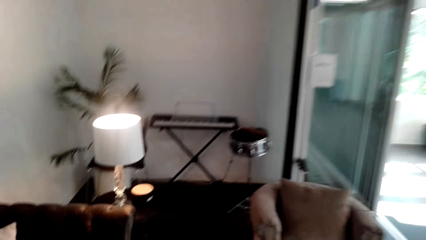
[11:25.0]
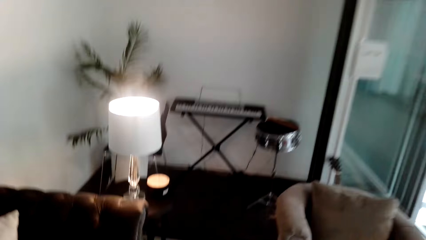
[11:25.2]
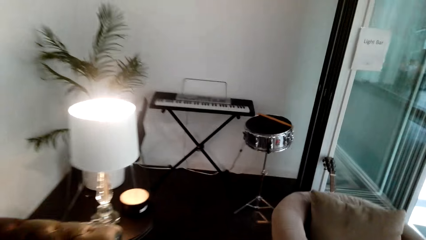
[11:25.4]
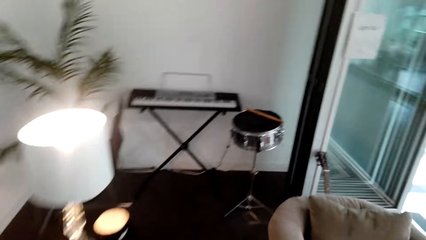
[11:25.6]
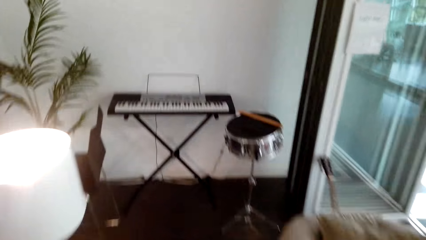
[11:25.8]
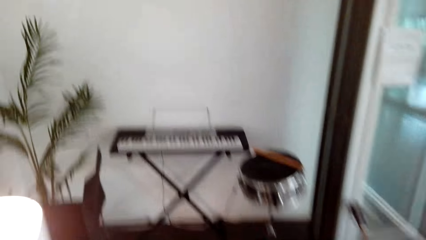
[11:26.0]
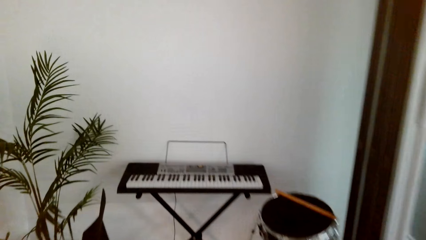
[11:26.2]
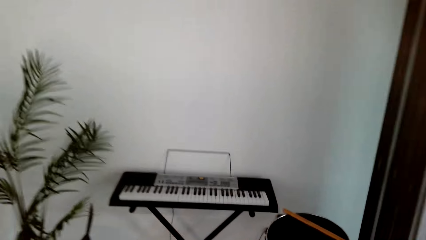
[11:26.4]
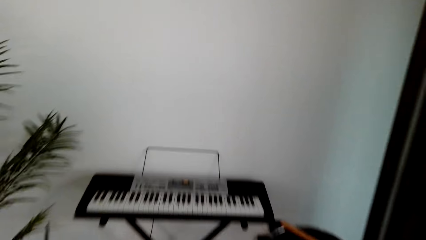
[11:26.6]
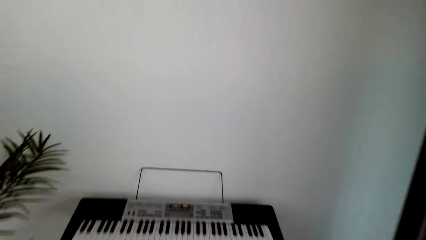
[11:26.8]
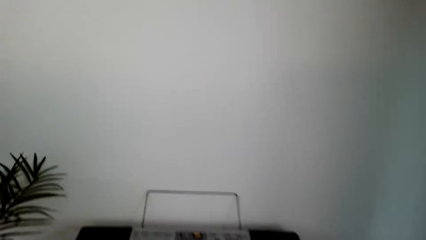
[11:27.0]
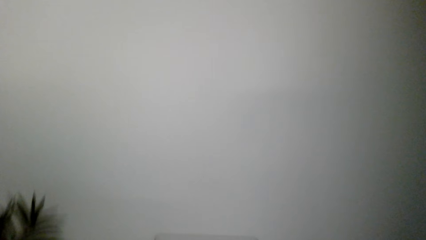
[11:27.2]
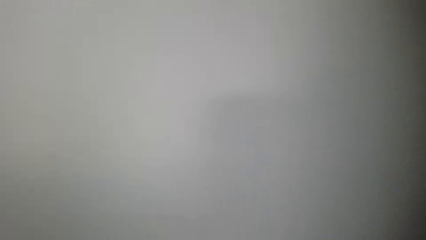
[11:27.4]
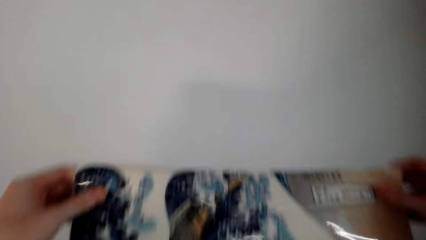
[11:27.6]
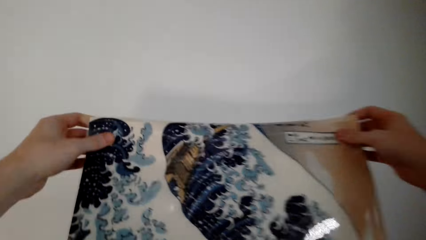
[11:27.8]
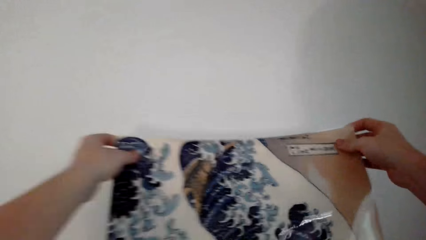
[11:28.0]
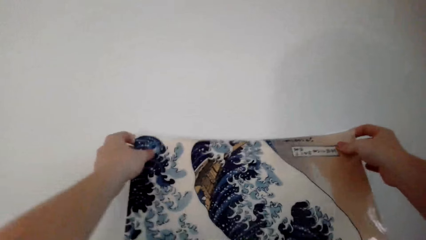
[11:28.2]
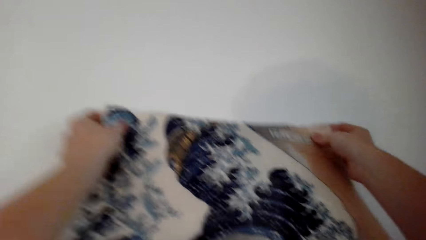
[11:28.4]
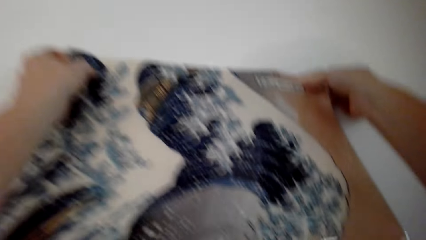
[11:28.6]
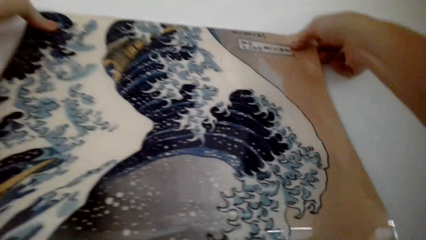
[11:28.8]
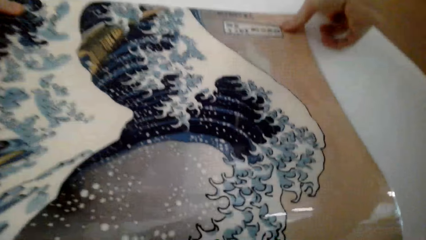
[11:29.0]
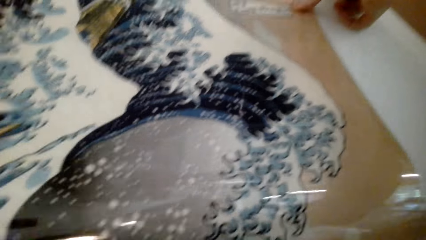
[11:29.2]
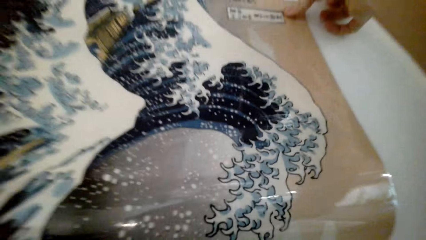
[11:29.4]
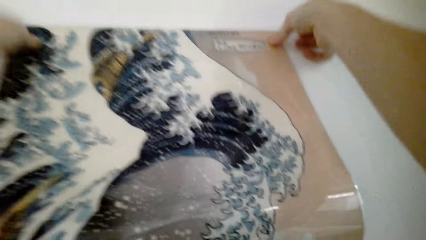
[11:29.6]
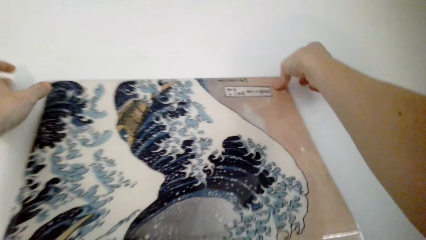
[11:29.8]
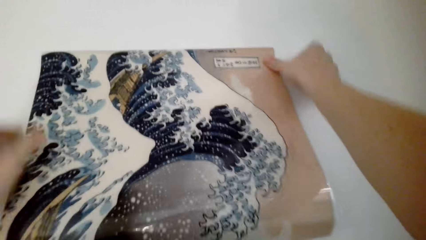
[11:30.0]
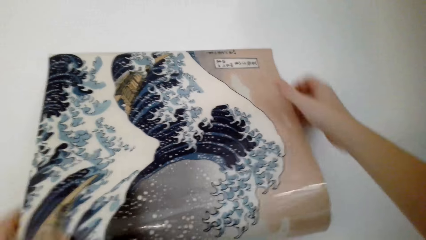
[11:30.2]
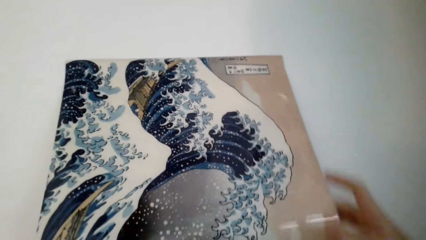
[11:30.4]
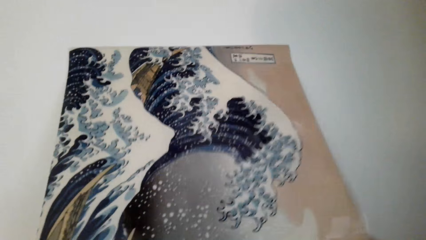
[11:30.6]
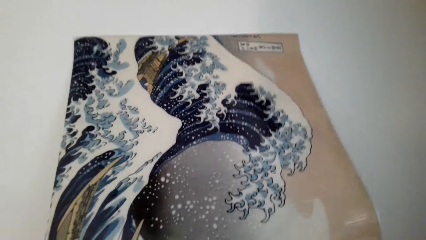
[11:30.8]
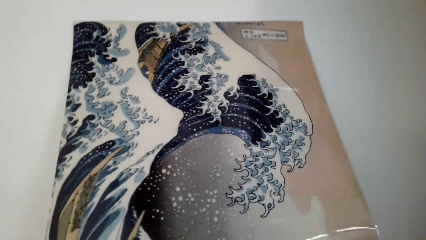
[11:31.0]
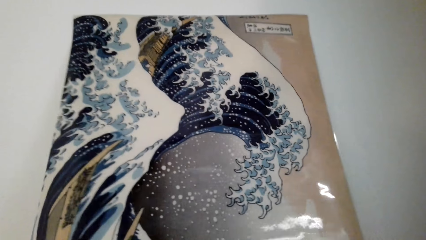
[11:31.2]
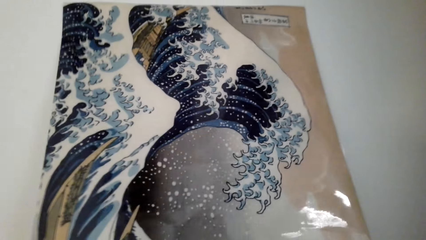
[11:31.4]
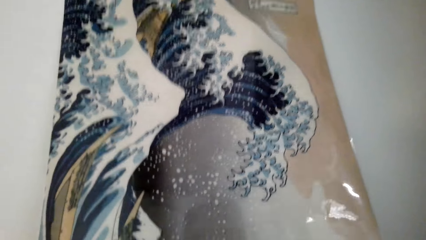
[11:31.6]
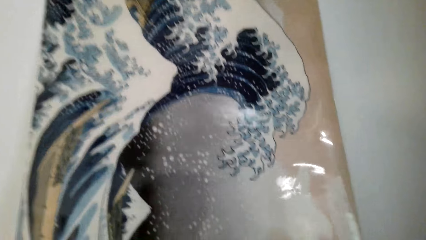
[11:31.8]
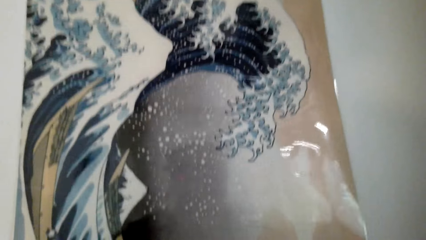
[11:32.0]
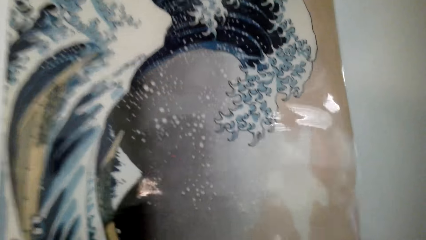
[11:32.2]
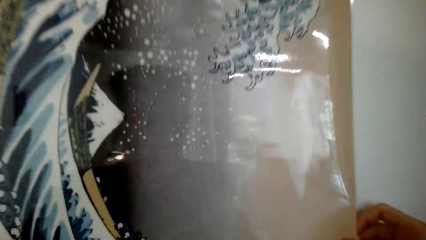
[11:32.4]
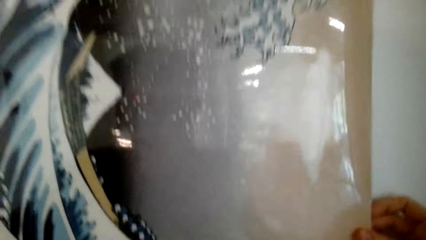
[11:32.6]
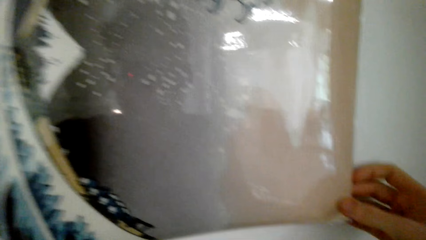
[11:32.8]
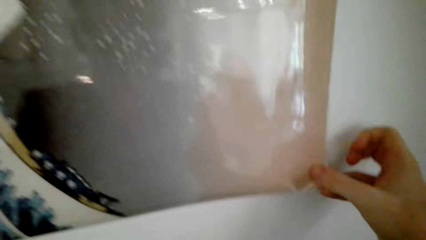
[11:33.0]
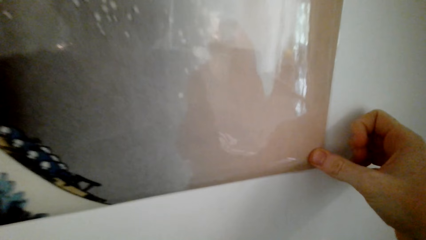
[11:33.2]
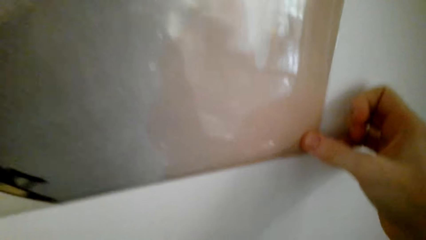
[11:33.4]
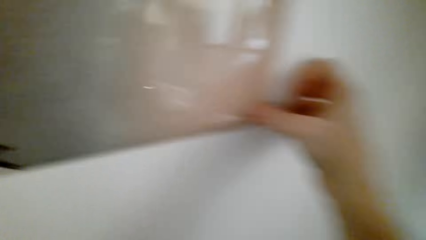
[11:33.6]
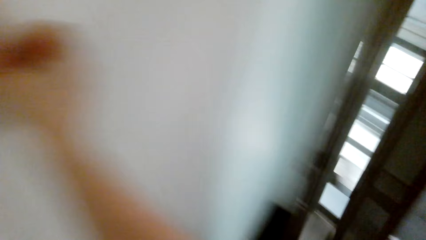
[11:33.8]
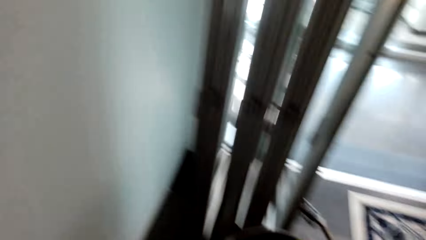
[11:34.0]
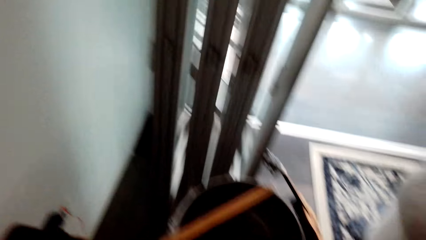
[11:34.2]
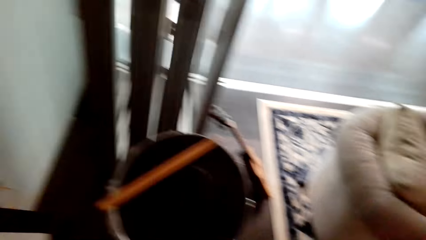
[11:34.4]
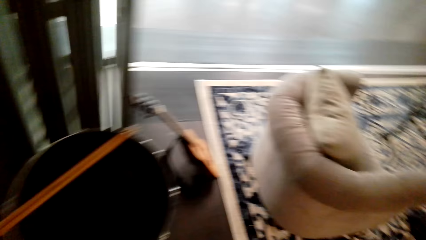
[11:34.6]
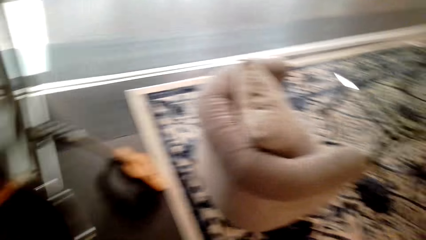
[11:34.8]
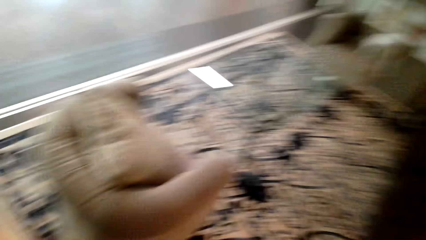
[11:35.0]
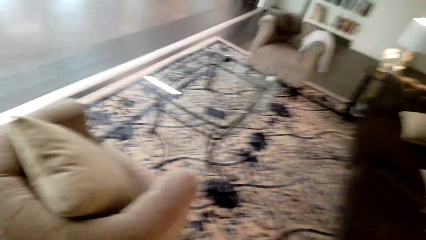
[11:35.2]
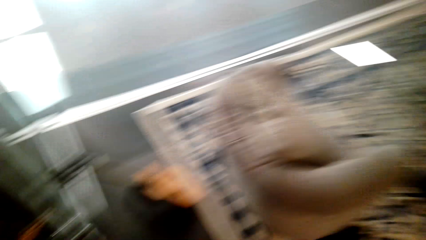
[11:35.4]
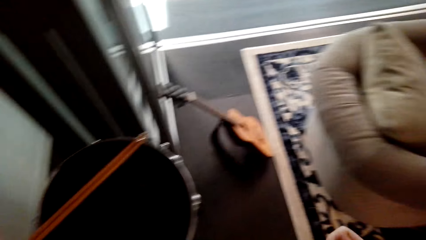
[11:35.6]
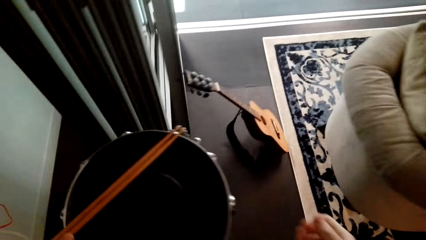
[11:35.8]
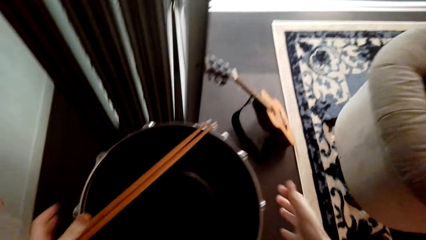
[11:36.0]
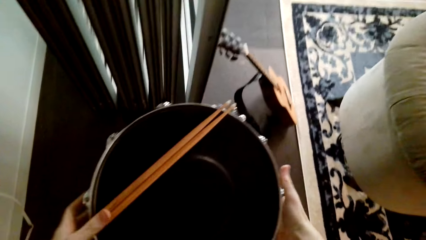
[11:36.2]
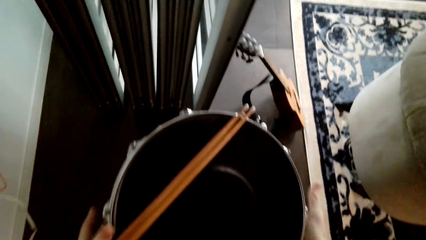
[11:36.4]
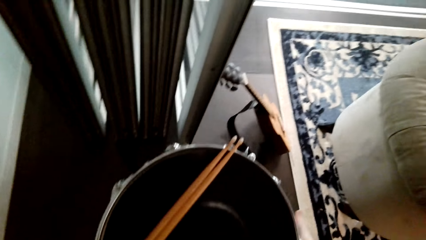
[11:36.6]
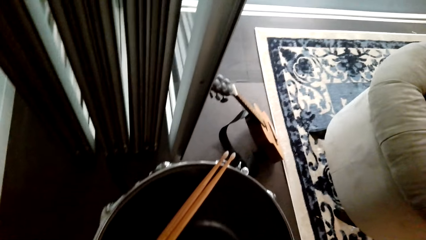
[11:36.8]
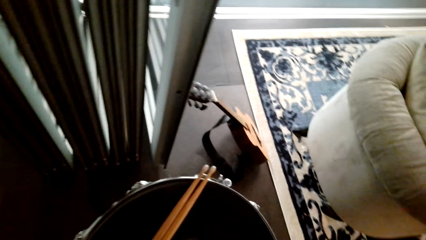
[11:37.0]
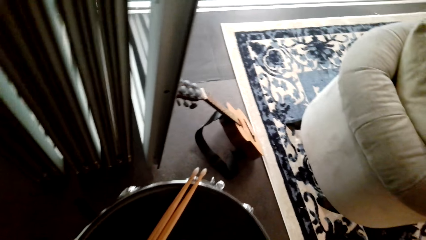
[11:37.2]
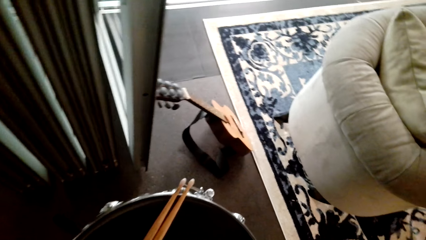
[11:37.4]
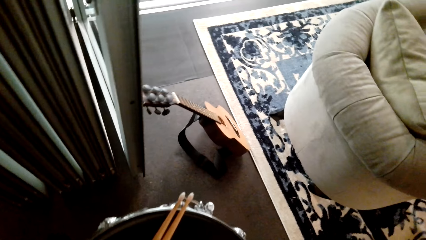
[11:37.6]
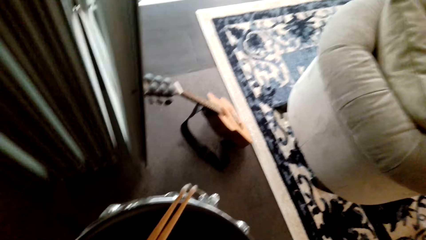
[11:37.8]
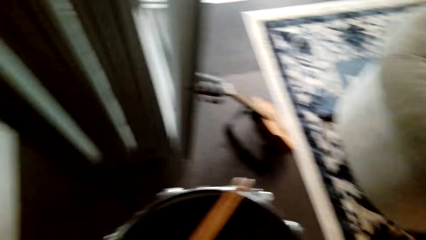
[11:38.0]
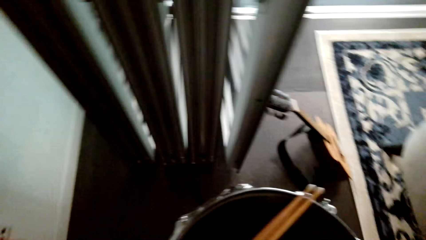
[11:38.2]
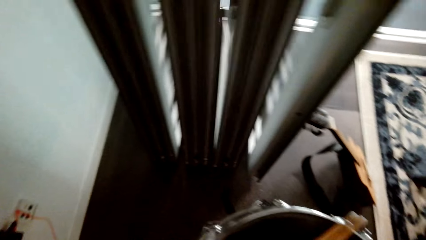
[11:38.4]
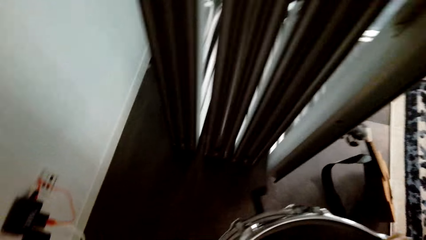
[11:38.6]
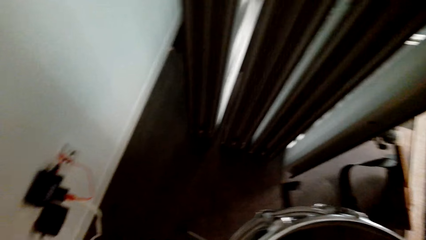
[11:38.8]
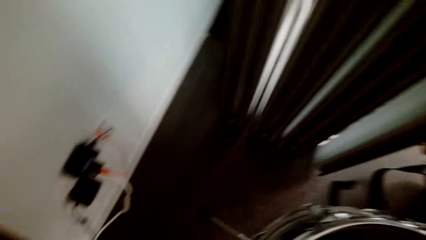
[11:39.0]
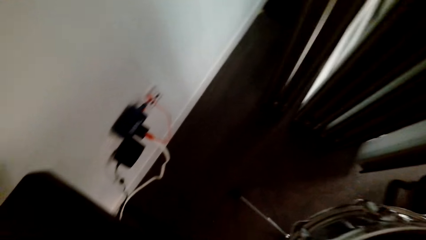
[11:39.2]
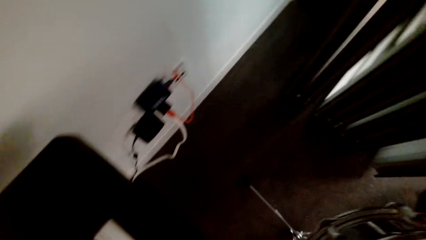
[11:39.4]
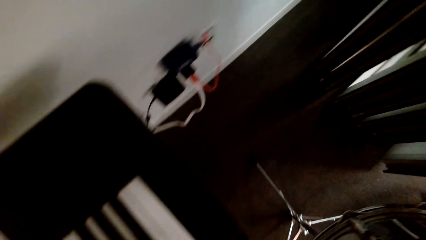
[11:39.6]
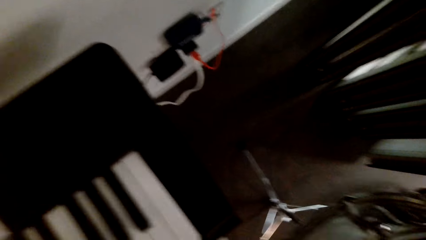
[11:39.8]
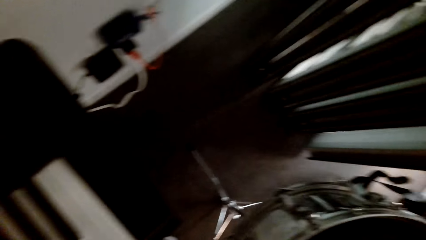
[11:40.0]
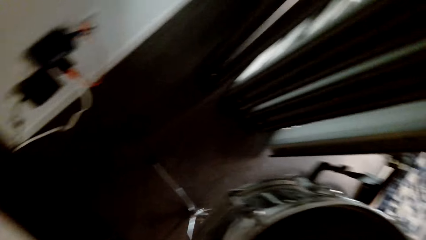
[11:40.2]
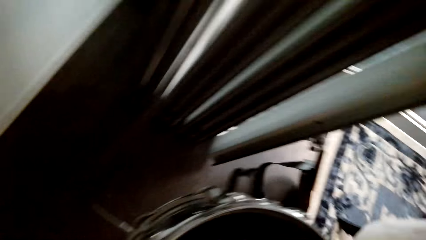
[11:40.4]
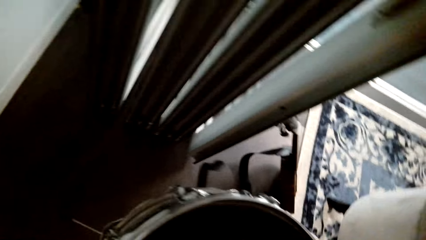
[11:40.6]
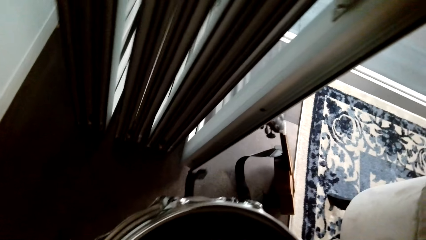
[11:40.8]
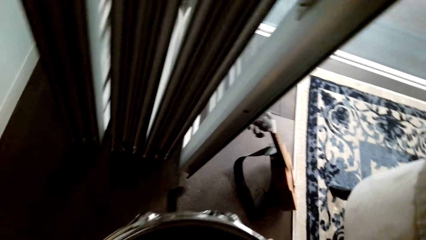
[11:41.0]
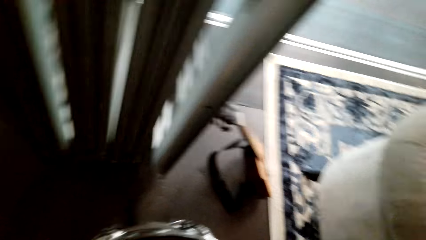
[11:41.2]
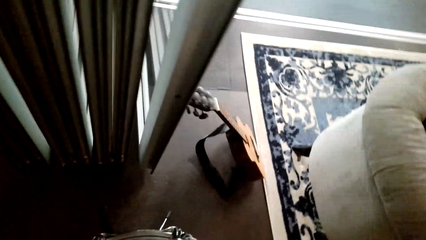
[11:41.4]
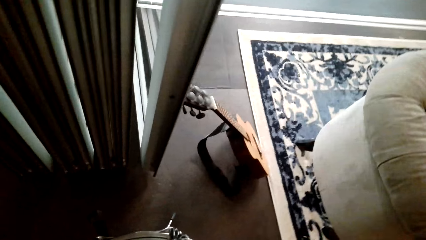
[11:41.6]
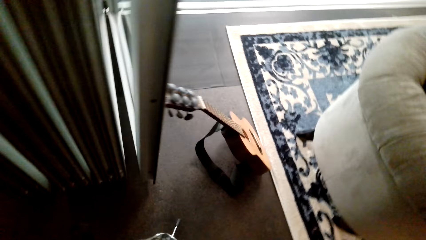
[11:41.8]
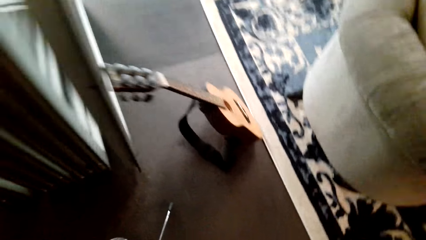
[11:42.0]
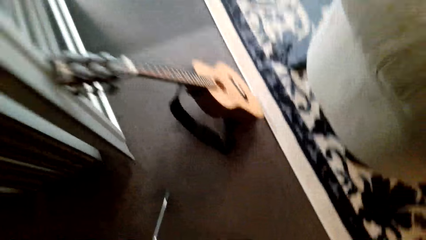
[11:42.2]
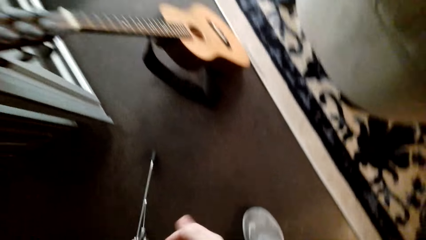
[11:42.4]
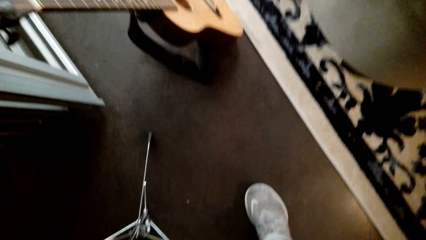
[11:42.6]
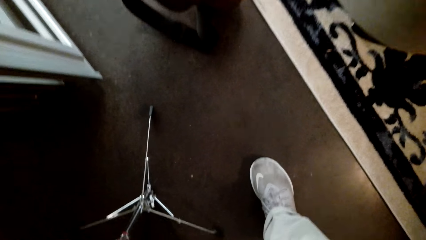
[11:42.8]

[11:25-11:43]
The camera wearer sticks the banner in the wall with both hands. They look around. They move around the room. They hold a drum set with both hands. They look around. They walk around.
